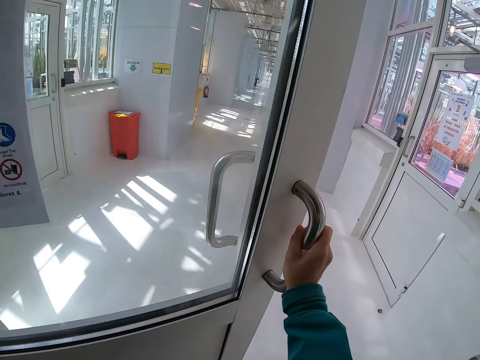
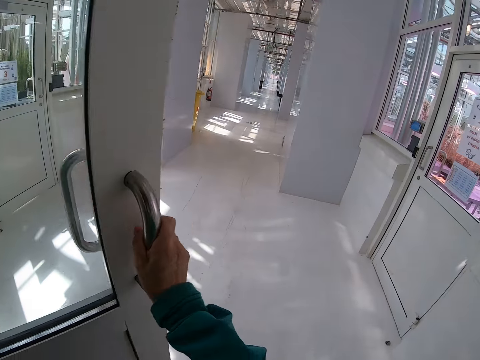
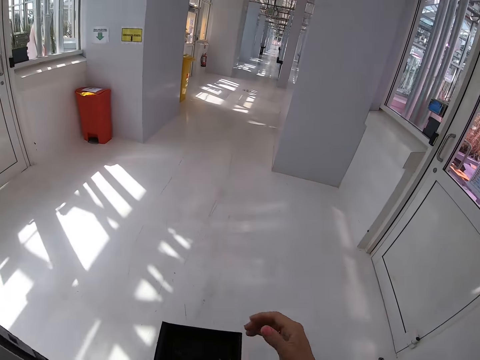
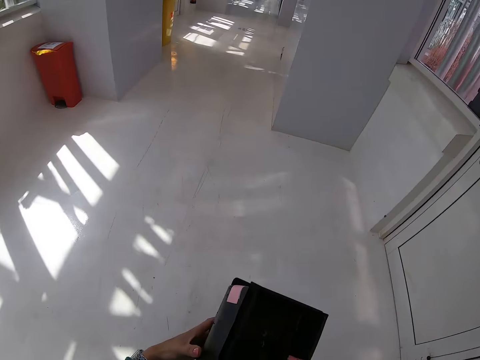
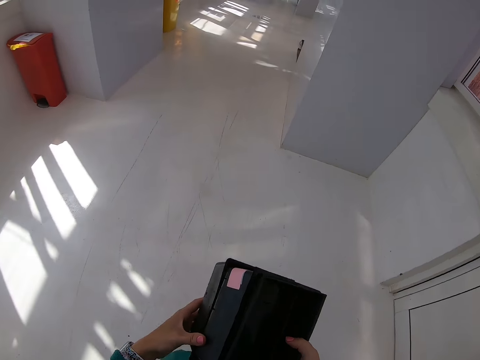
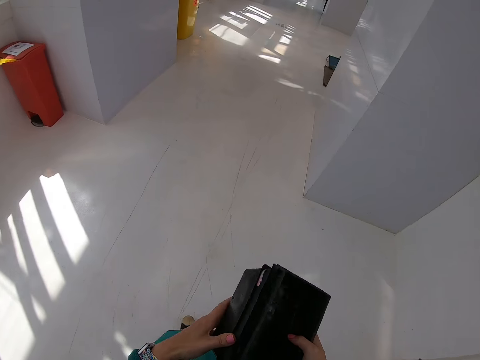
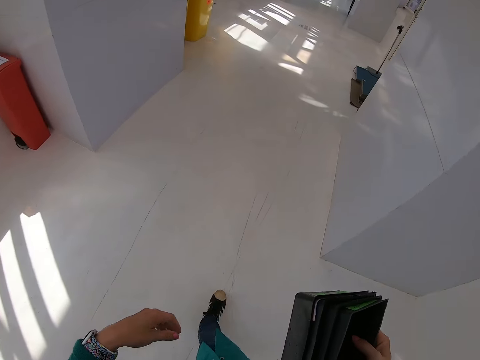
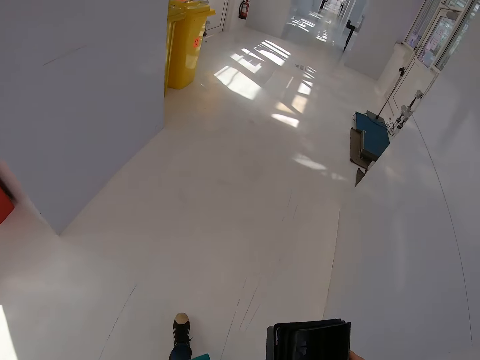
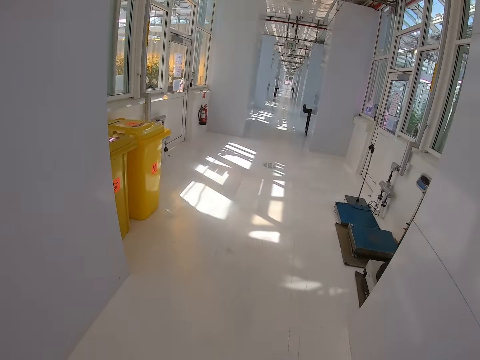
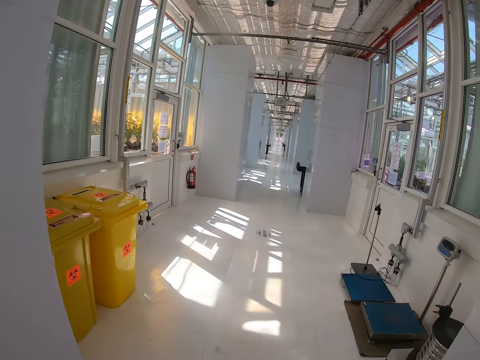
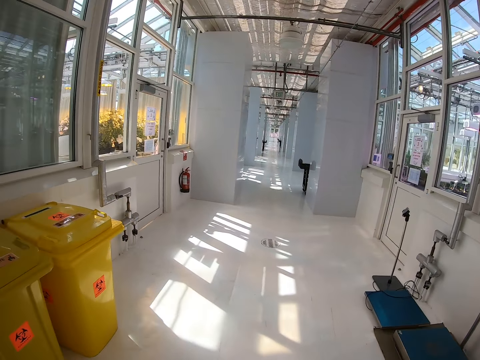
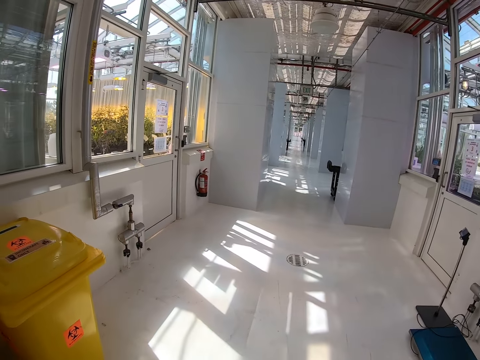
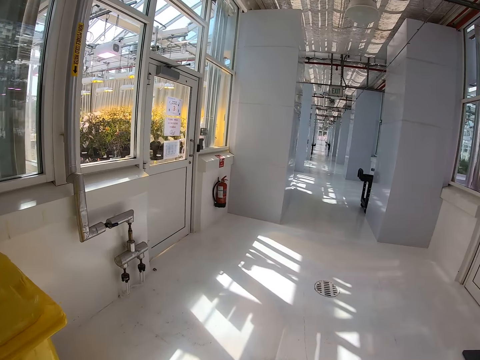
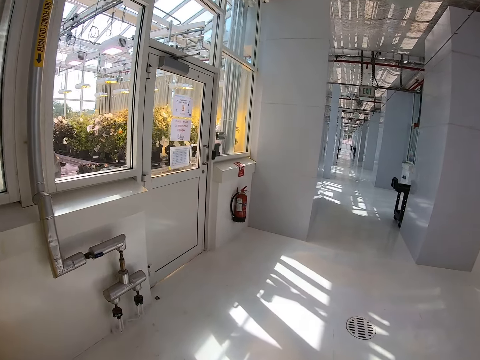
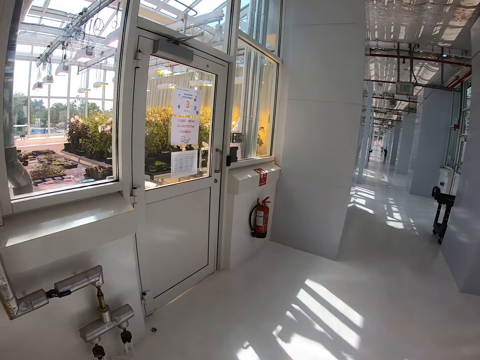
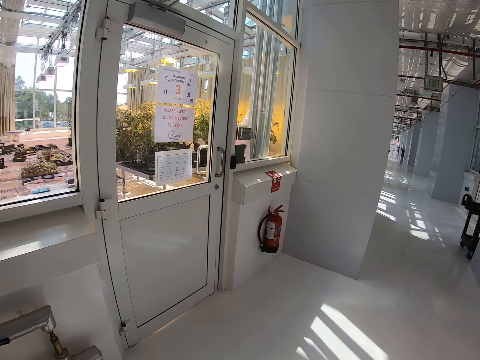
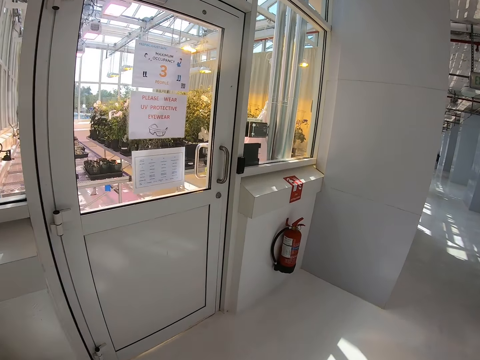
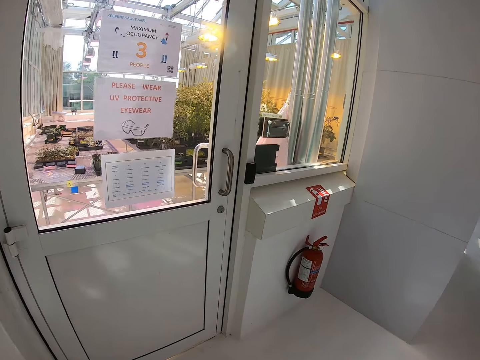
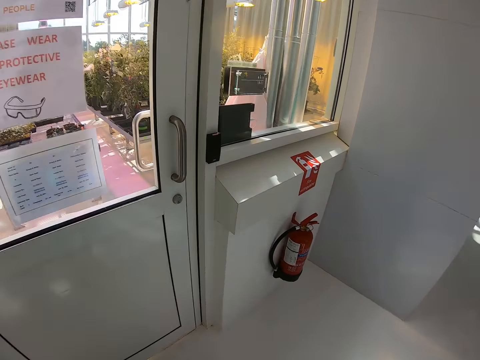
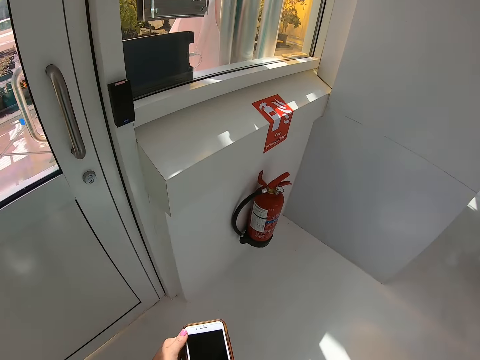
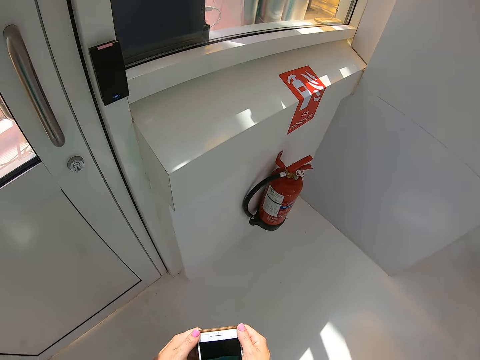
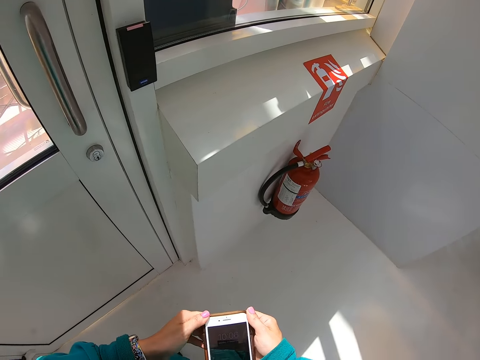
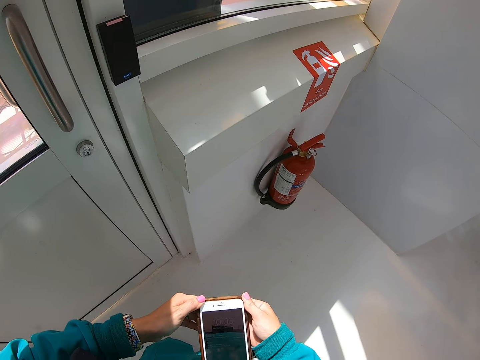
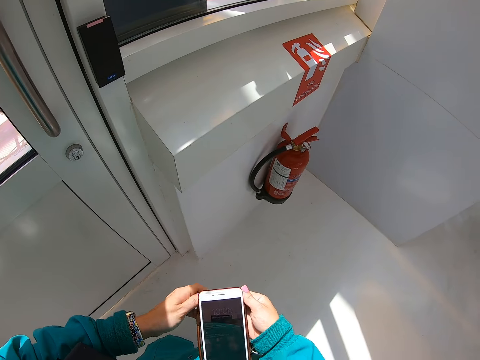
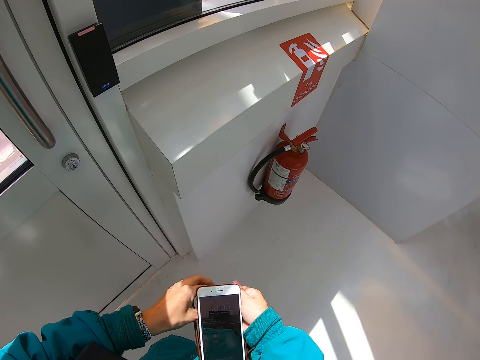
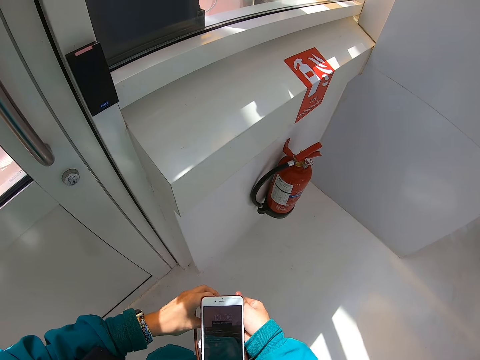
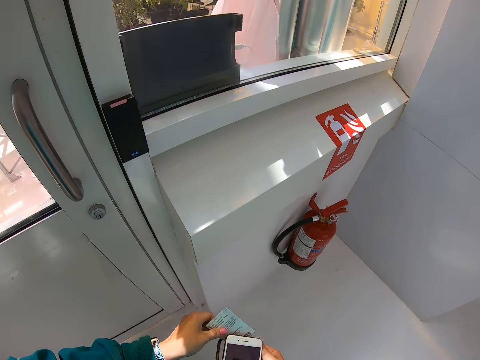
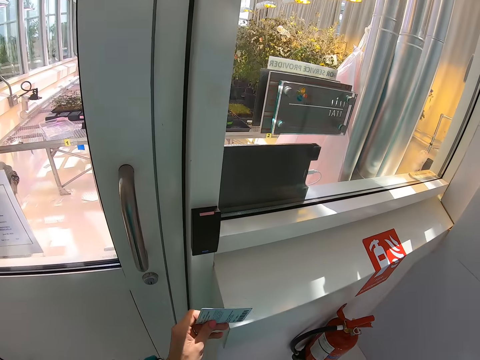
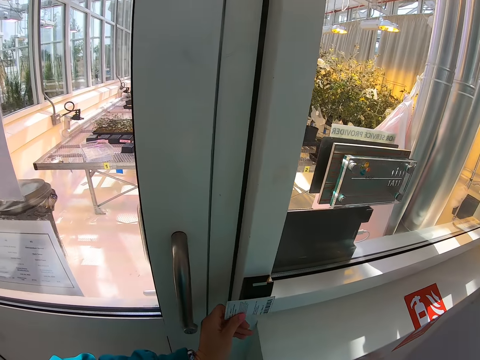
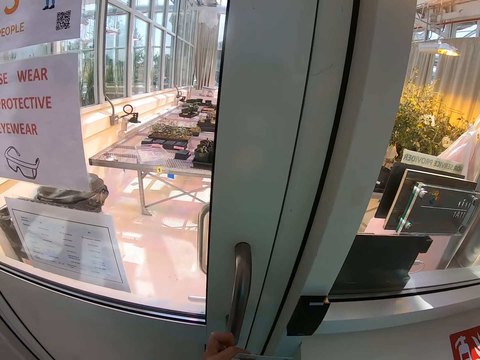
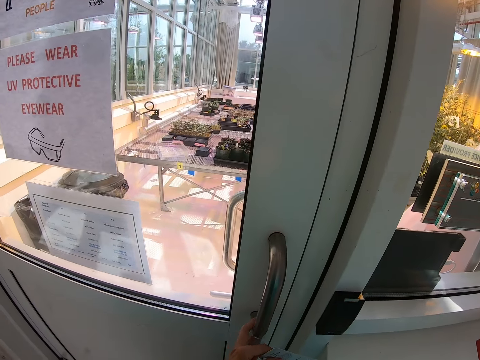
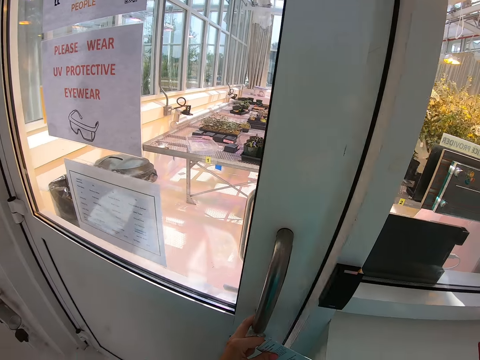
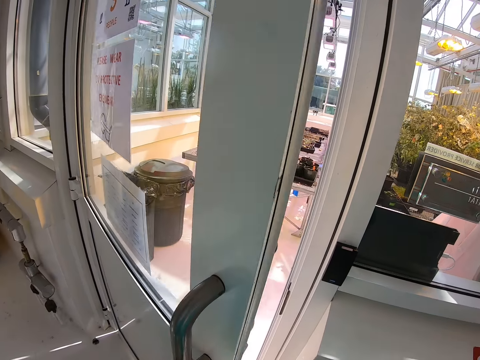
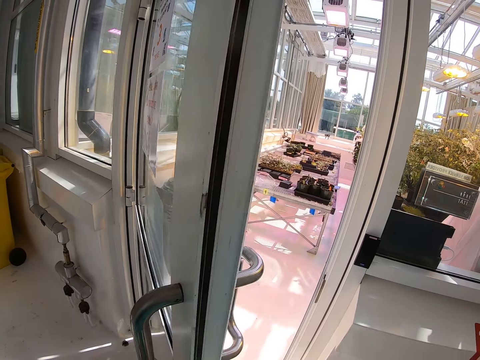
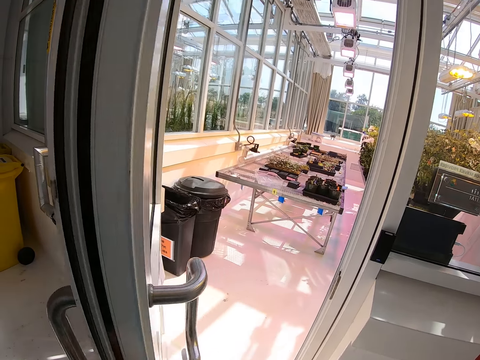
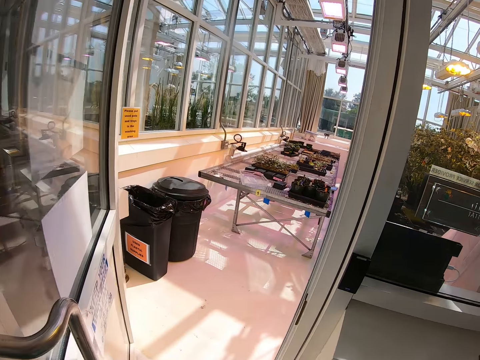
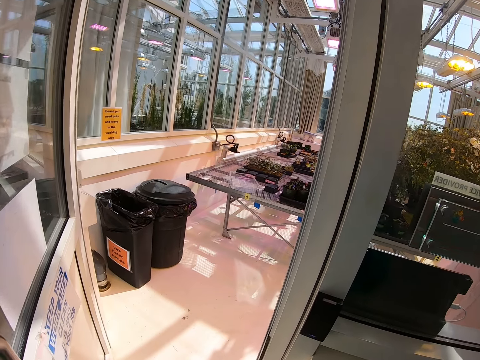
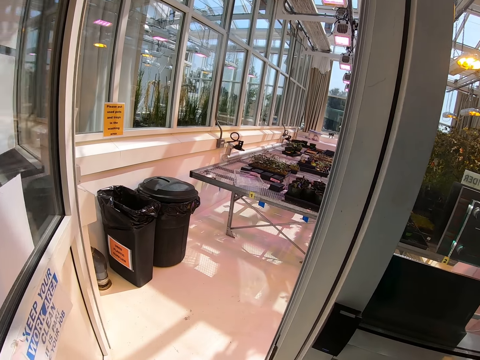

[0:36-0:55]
The camera wearer walks around a corridor. He stands on the floor. He operates a phone with his hand. He holds the phone with his hands. He removes a case from the phone. He puts a card on the biometric. He opens a door with his hand.

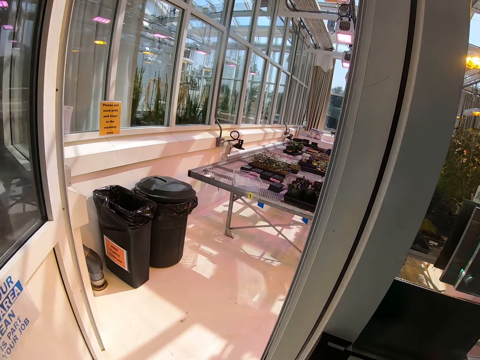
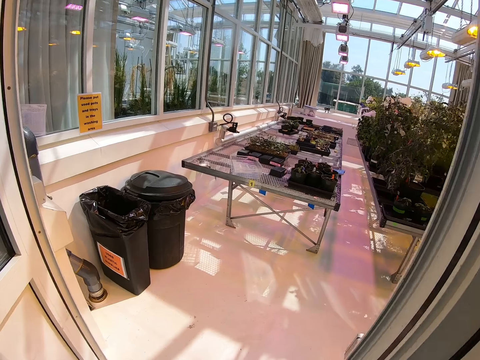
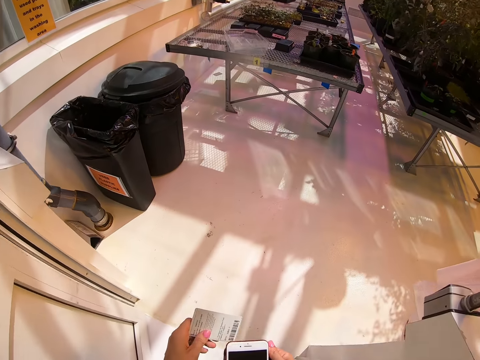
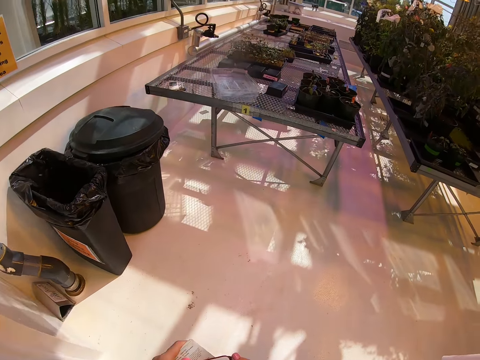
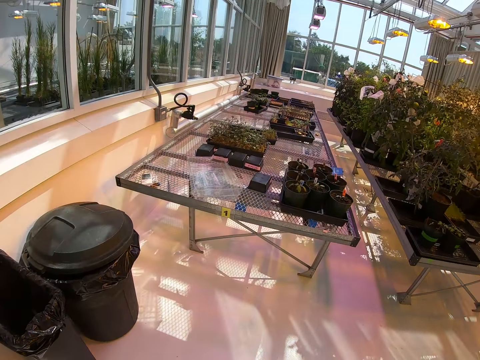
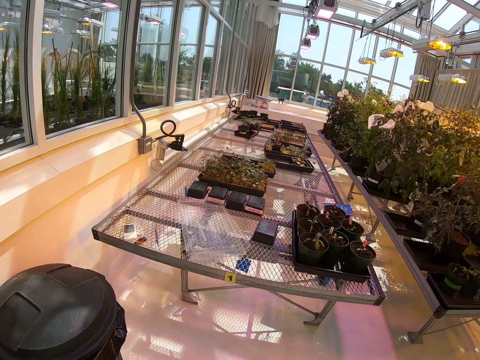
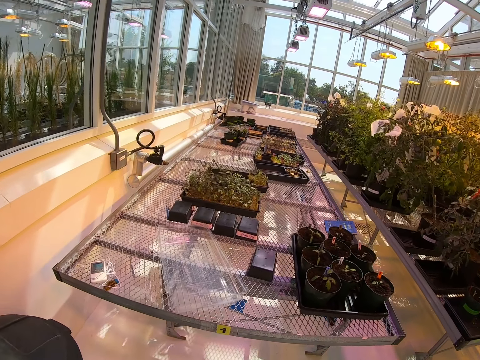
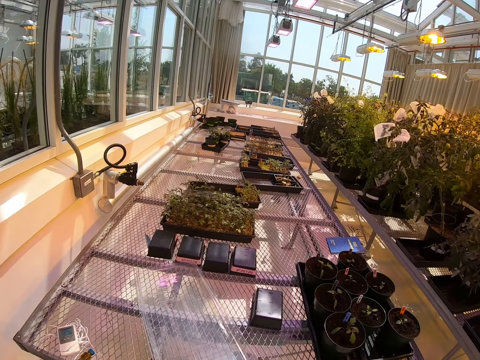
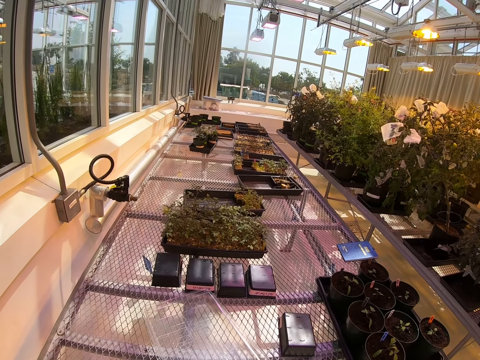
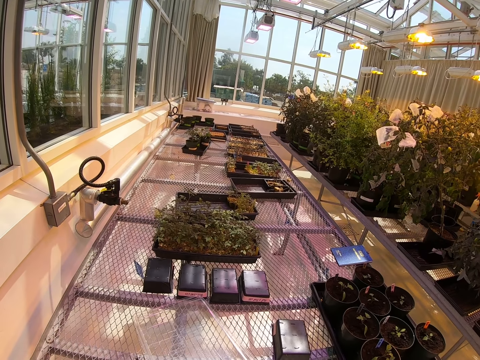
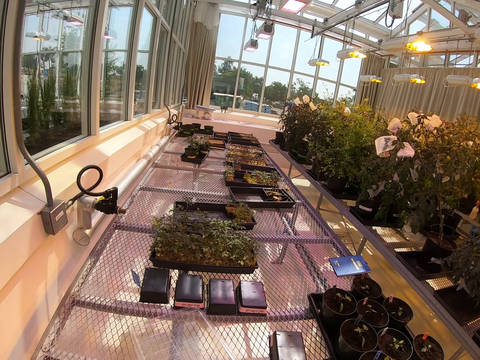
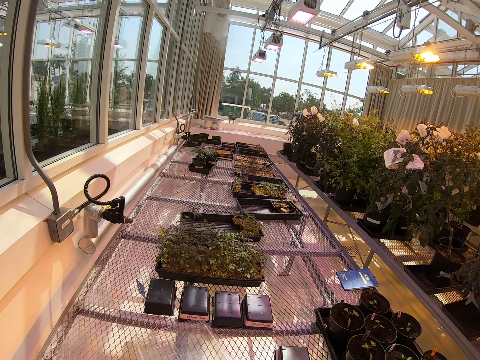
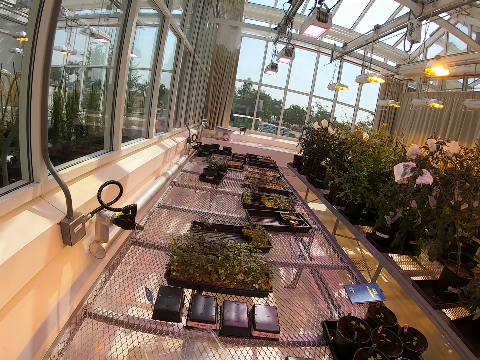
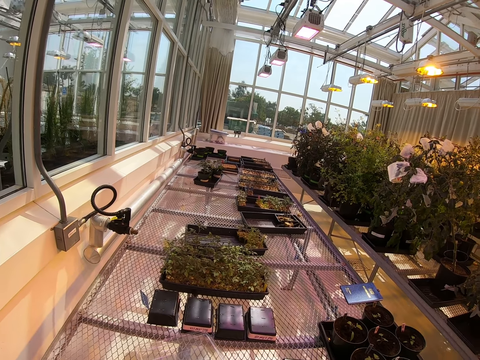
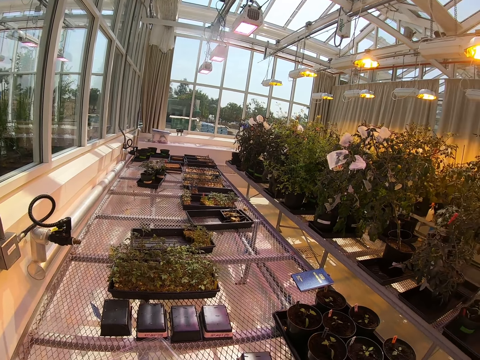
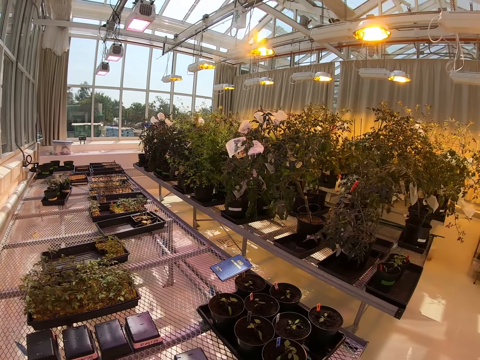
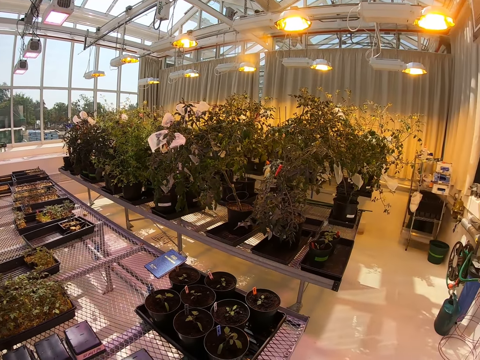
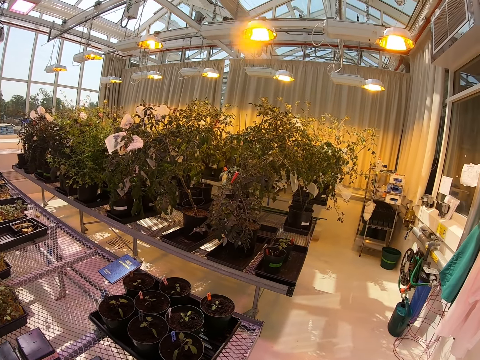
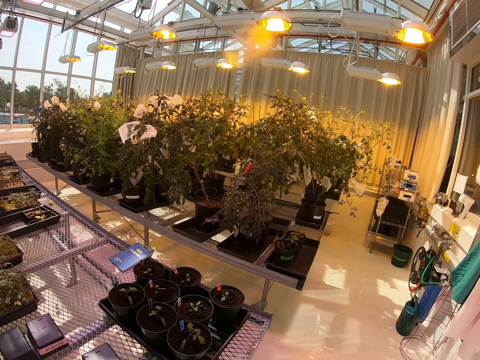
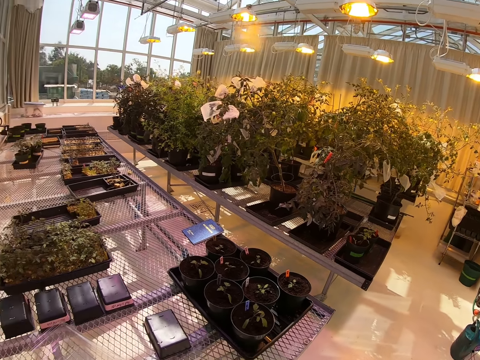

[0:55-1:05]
The camera wearer walks around a corridor. They stand on the floor. They look around the corridor.
